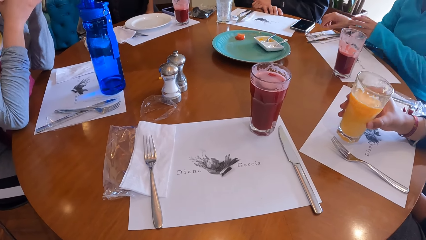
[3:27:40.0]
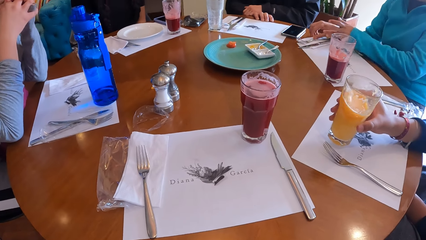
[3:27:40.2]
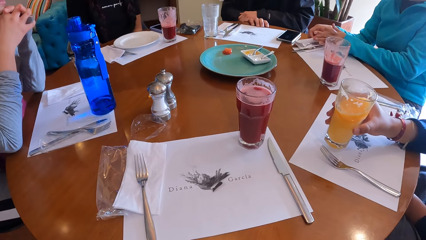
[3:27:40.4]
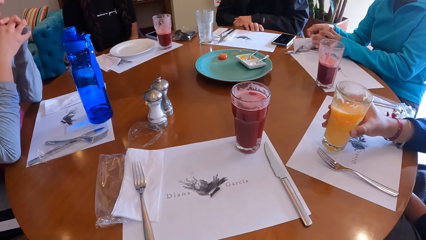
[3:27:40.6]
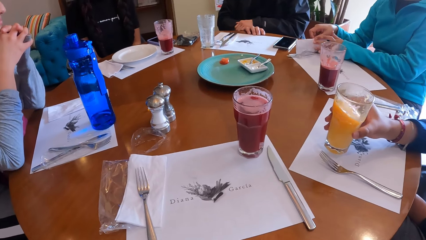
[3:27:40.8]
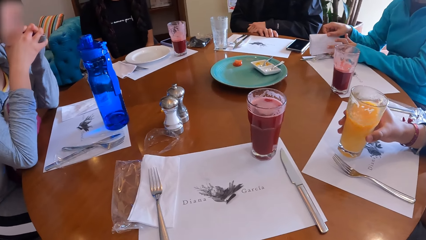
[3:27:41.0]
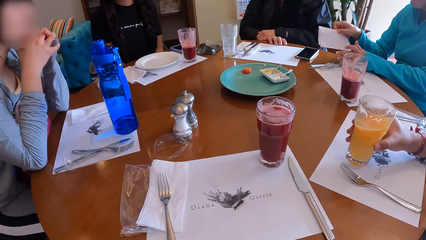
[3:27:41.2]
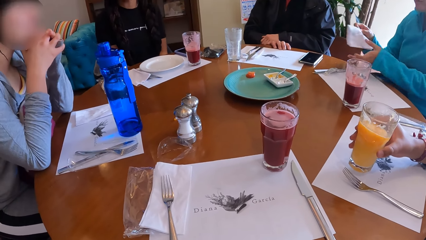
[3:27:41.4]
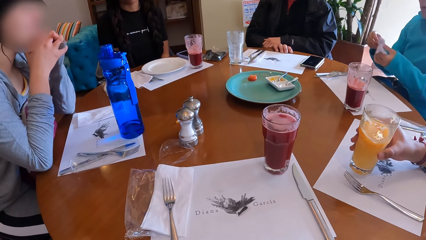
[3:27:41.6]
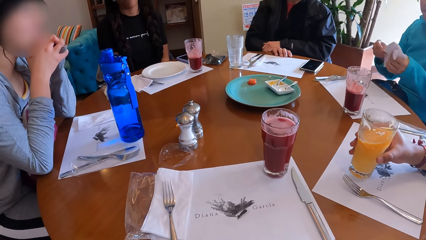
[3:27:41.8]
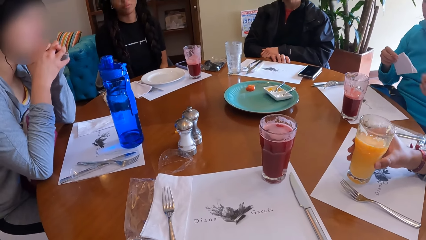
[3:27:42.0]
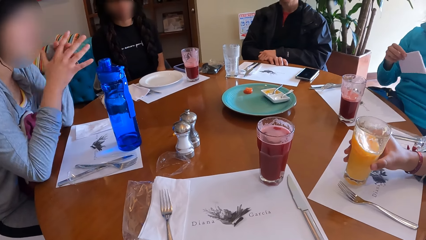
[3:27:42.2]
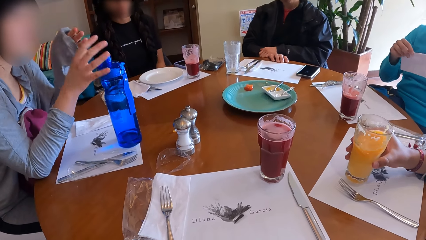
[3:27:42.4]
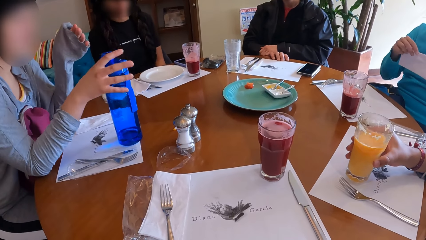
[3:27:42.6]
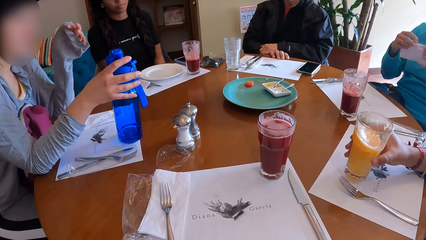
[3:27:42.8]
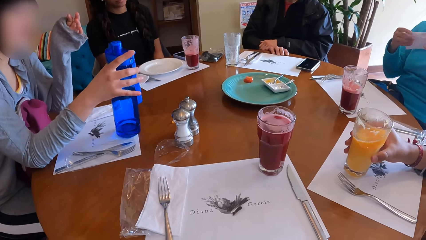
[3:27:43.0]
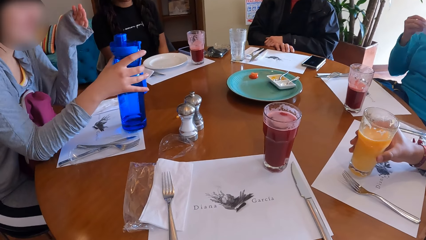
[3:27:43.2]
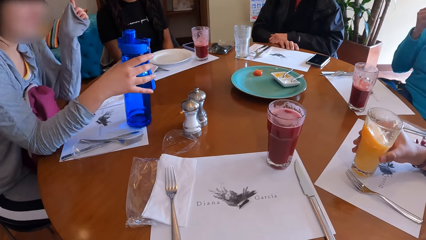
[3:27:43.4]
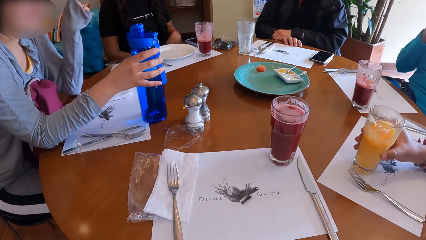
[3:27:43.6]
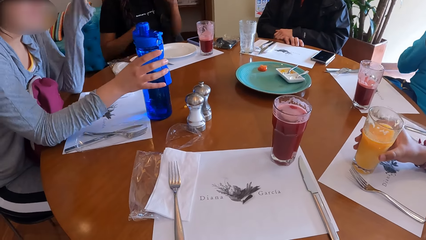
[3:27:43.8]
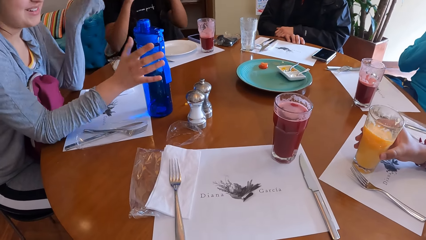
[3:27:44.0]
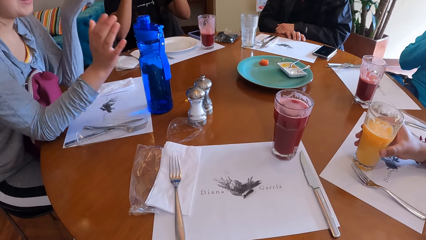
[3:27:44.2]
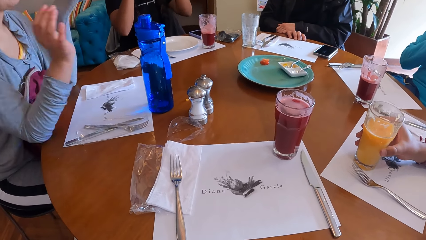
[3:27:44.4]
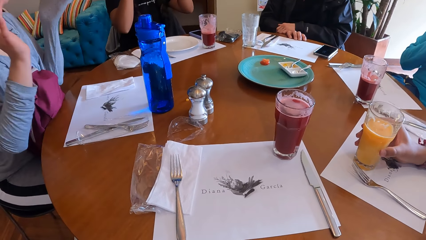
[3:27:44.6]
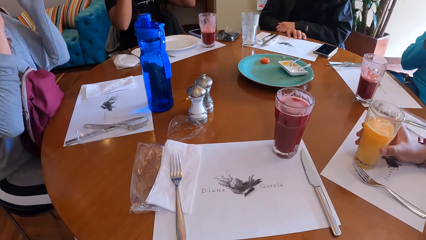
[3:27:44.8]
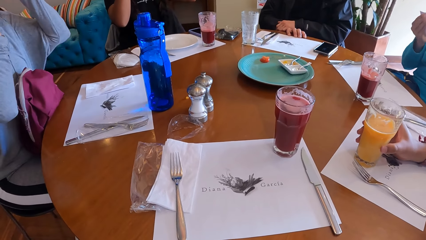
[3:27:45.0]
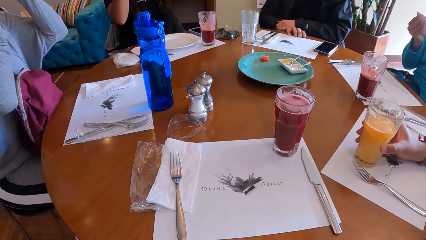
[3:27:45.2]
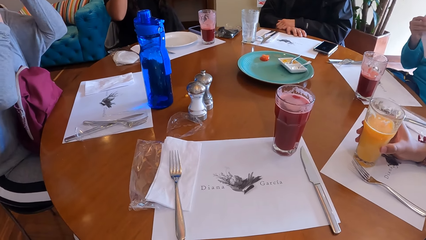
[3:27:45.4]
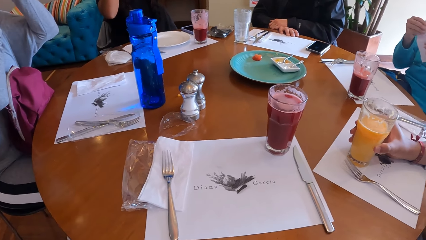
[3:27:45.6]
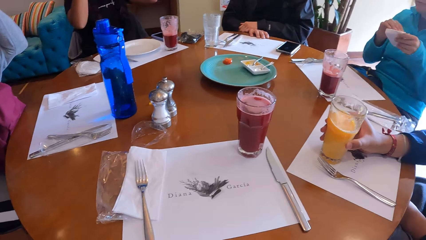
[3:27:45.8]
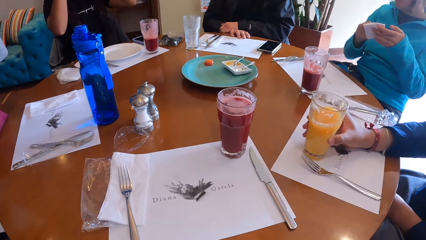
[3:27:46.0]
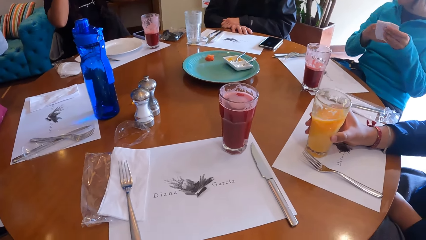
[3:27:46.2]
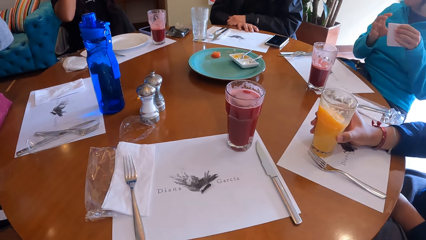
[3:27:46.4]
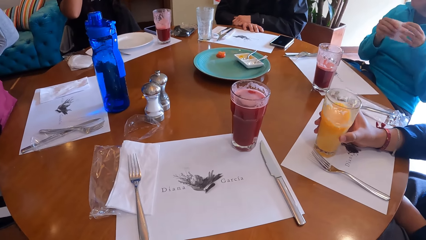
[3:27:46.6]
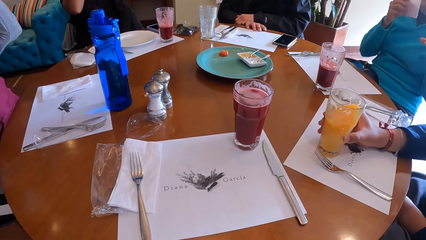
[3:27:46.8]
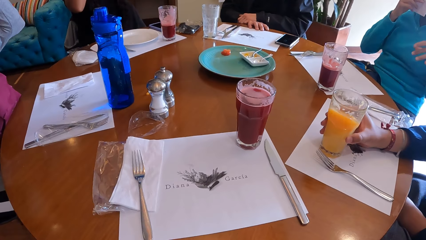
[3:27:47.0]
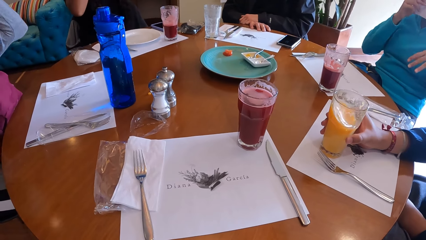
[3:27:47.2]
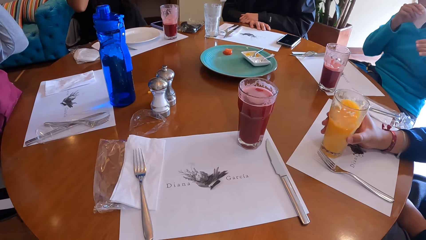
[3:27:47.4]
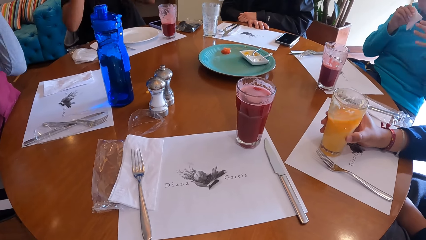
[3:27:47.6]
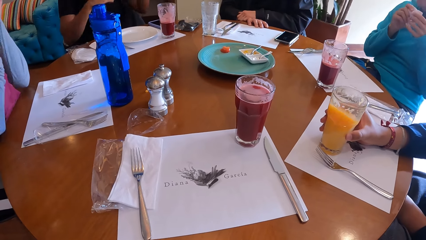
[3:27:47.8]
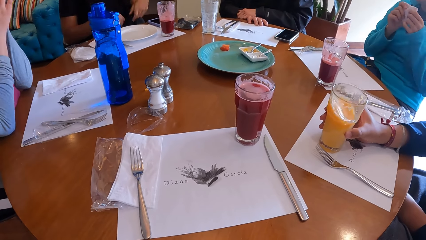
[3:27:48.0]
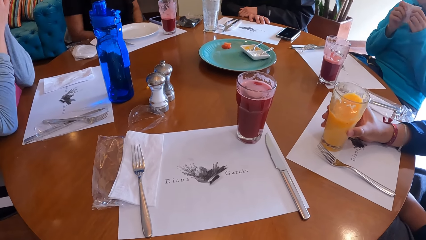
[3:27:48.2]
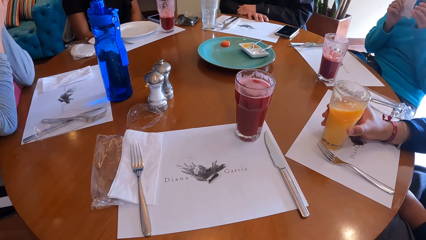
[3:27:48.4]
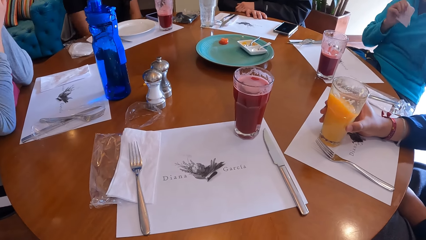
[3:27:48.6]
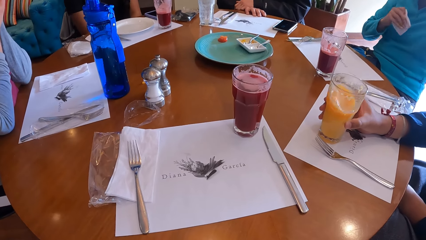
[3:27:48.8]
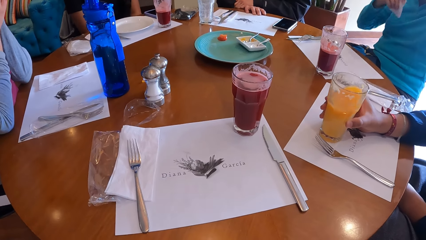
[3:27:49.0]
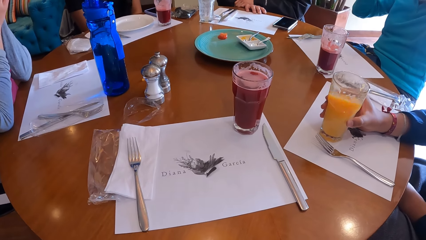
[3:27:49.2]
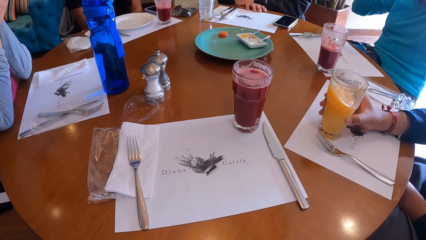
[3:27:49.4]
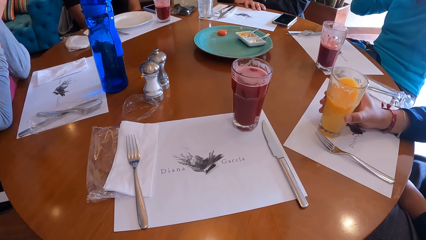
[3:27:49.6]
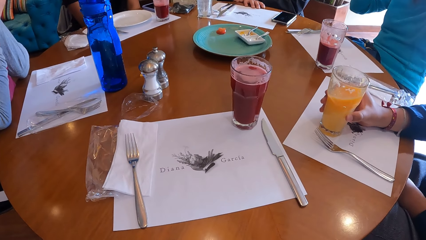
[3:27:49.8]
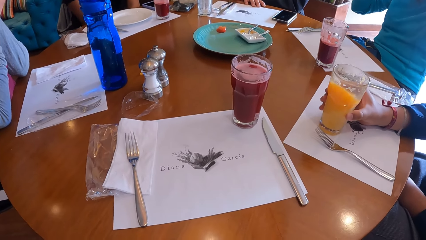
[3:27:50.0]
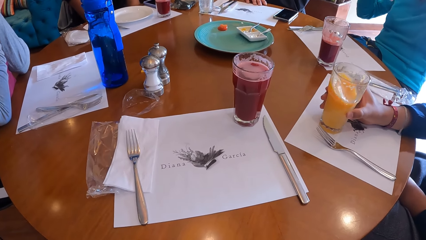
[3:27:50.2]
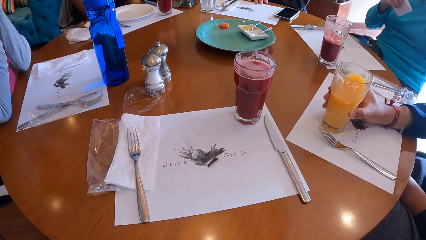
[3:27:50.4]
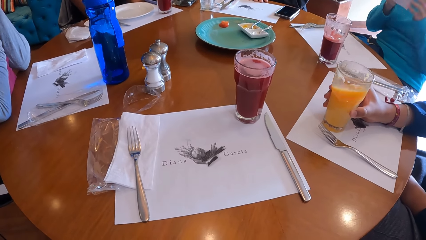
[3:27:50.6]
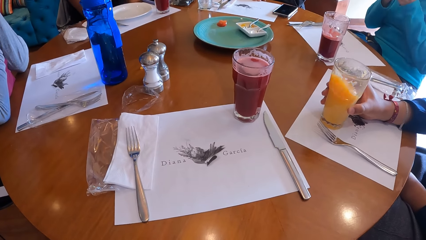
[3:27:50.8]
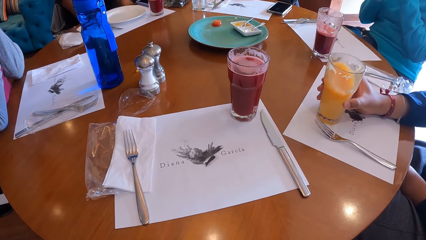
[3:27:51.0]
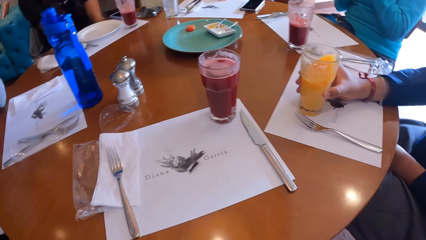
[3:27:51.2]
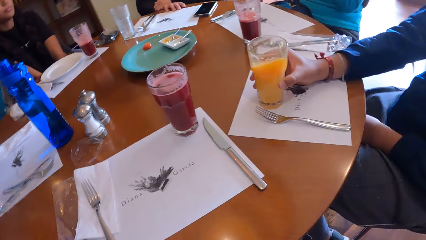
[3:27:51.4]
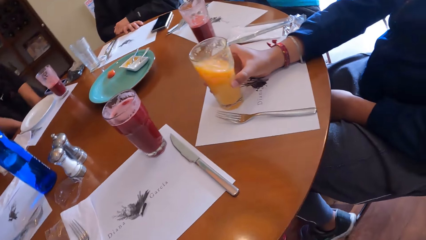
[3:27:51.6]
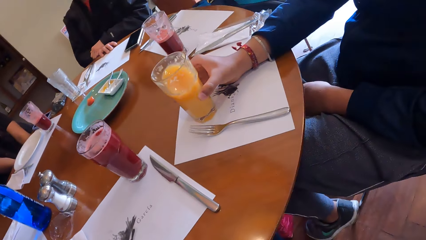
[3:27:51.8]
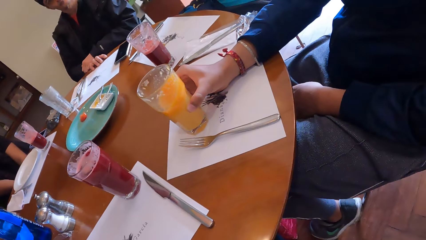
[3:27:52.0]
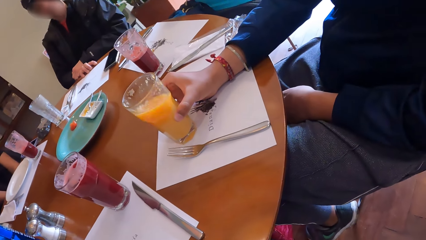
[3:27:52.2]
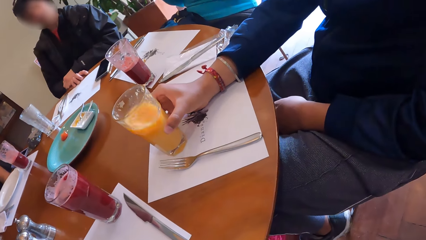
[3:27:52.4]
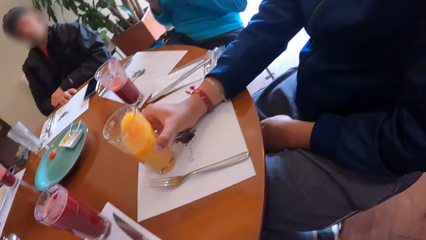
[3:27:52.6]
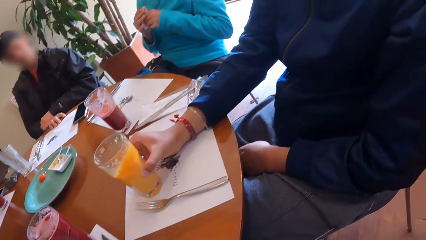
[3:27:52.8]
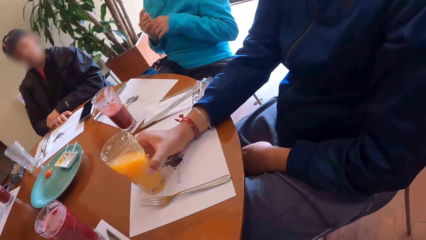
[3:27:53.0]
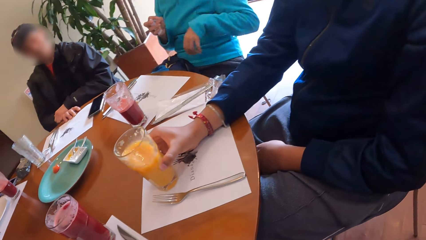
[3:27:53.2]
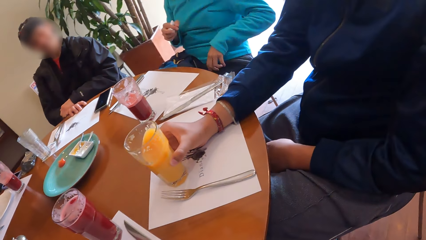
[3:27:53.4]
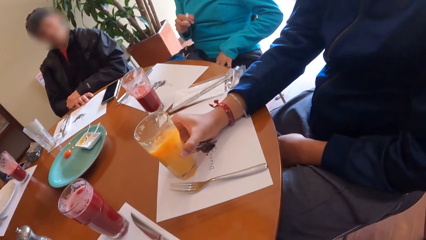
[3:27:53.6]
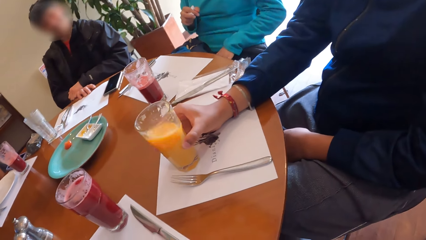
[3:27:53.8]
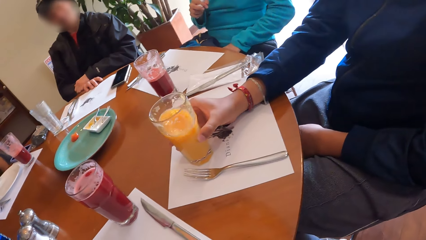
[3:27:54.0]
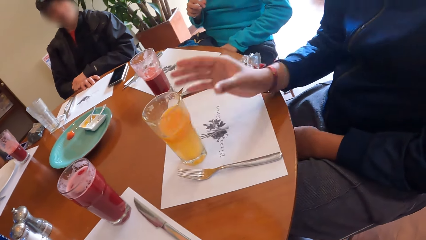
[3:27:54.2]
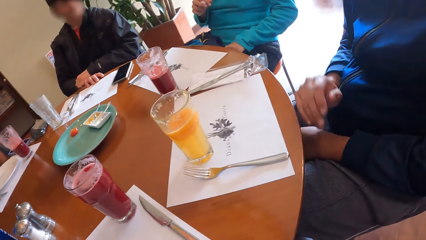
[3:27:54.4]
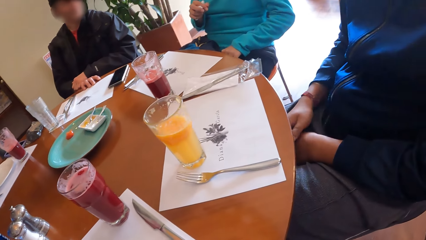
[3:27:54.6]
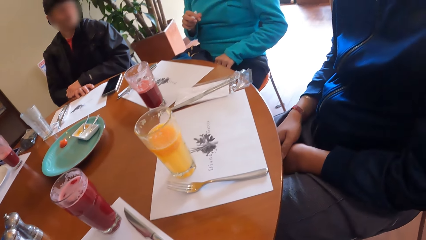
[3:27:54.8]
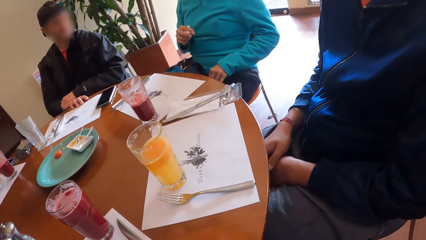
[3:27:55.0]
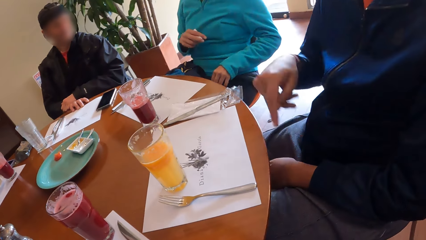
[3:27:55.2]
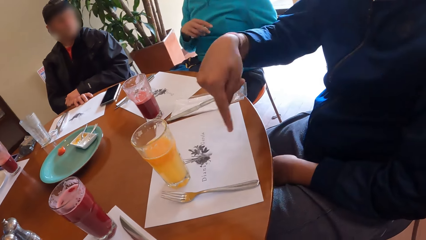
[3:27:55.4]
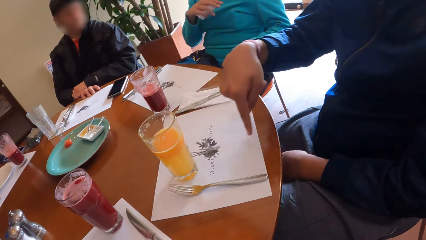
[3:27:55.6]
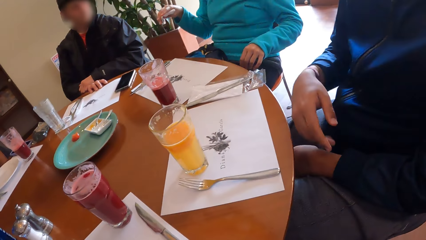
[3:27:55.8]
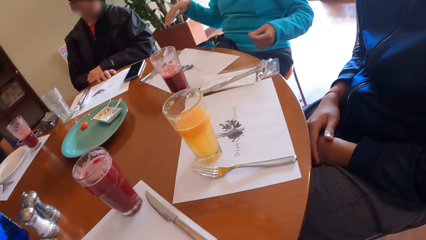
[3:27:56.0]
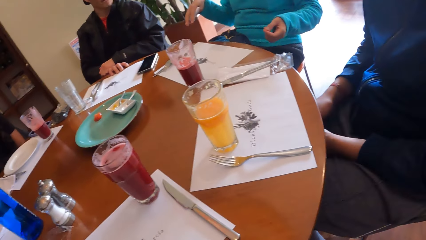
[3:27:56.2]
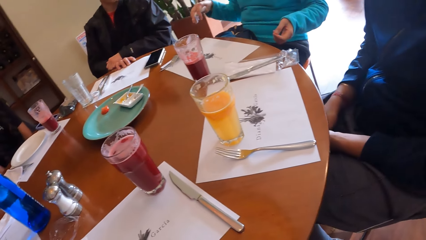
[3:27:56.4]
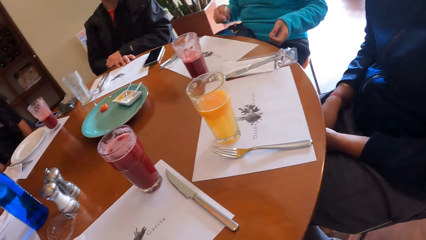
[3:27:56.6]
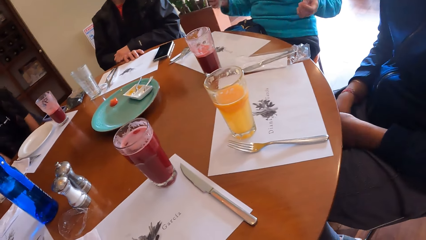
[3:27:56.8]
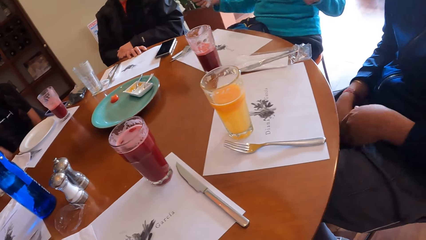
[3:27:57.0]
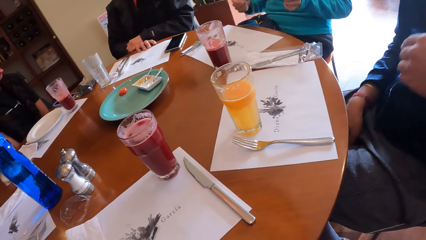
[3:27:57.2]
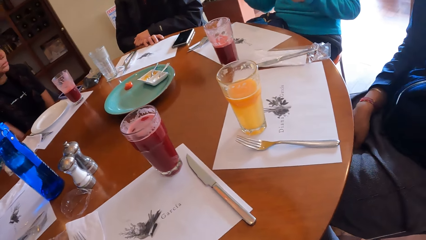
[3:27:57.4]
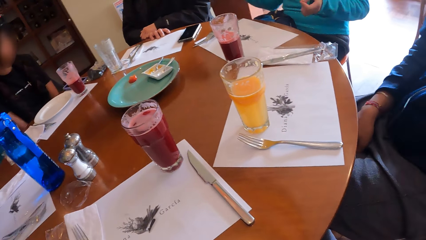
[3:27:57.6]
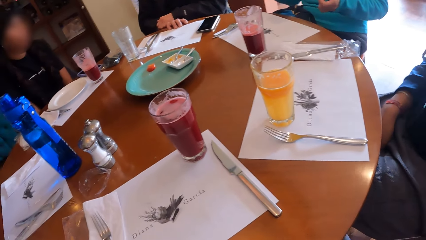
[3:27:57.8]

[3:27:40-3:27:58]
A woman picks up a serviette paper from the table with her right hand, and holds the serviette paper with her hands. Another woman moves the bottle from a tray on the table to the table with her right hand. The first woman cleans her mouth with the serviette paper in her hands. The second woman releases the bottle in her right hand. The first woman folds the serviette paper with her hands, and cleans her mouth with the serviette paper in her right hand. A man releases his right hand from the glass of juice, and places his hands on his lap below the table.
